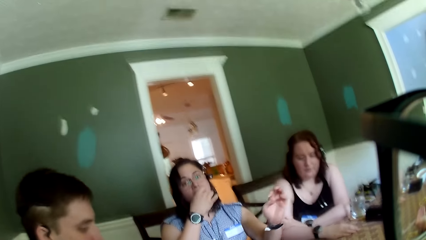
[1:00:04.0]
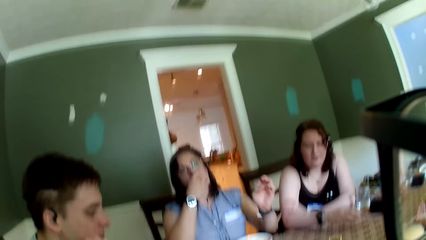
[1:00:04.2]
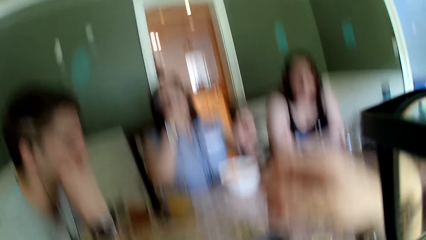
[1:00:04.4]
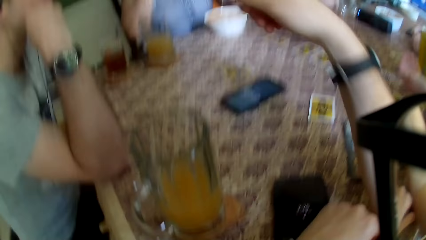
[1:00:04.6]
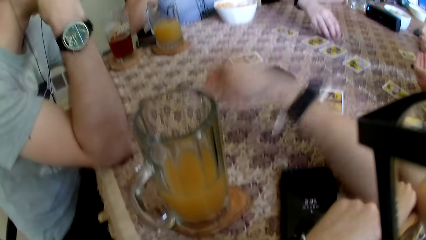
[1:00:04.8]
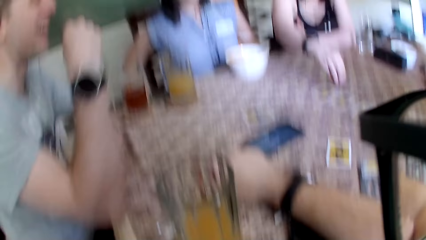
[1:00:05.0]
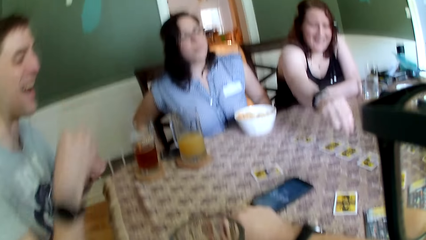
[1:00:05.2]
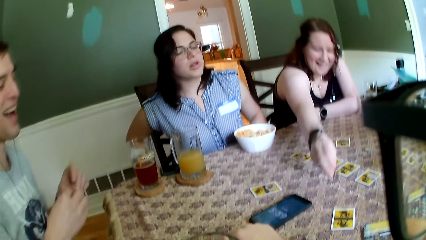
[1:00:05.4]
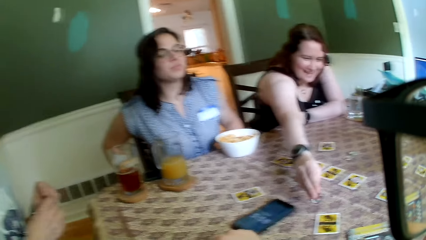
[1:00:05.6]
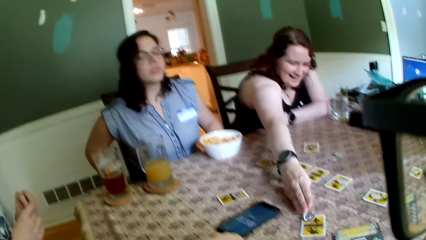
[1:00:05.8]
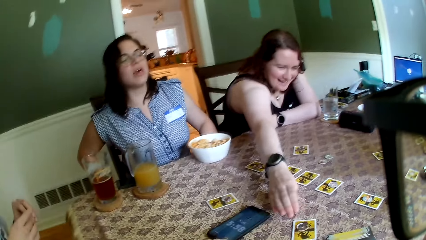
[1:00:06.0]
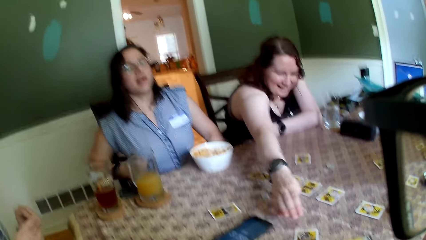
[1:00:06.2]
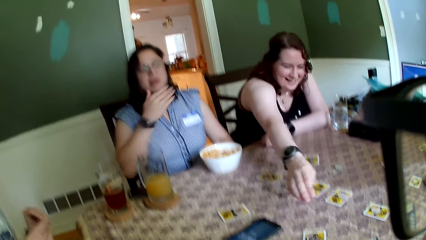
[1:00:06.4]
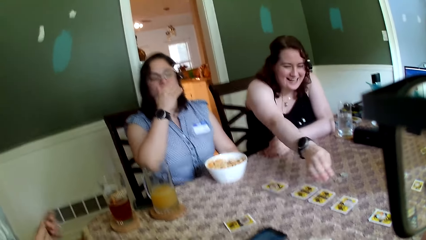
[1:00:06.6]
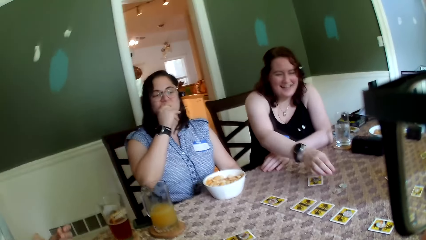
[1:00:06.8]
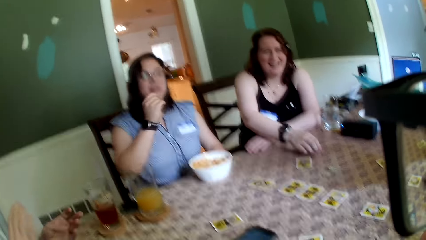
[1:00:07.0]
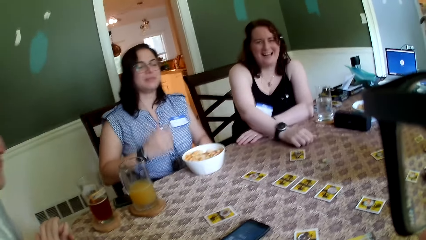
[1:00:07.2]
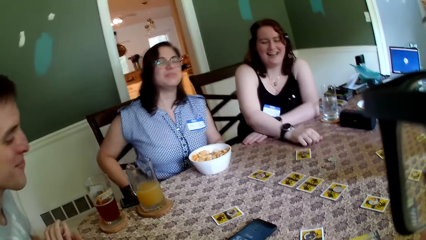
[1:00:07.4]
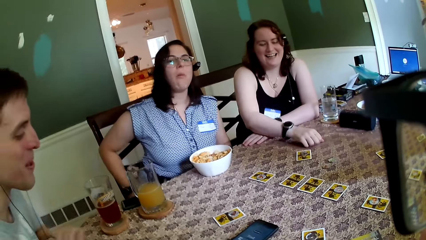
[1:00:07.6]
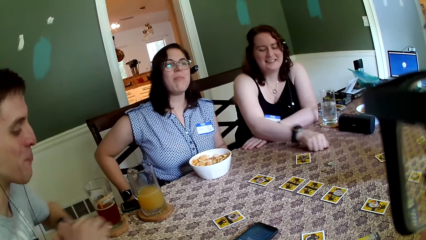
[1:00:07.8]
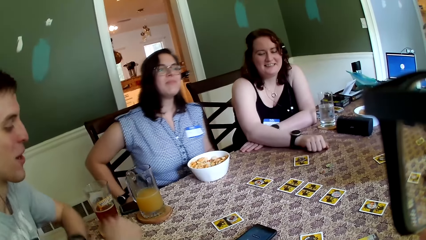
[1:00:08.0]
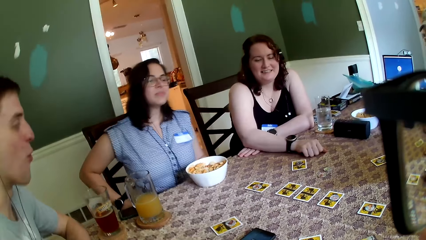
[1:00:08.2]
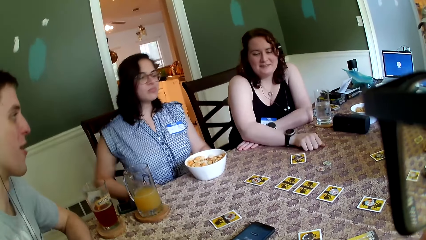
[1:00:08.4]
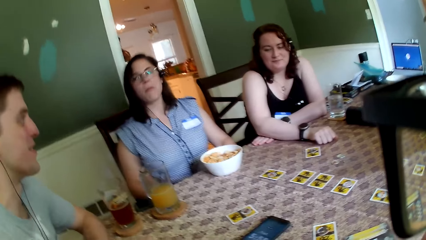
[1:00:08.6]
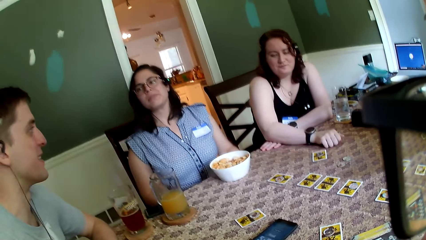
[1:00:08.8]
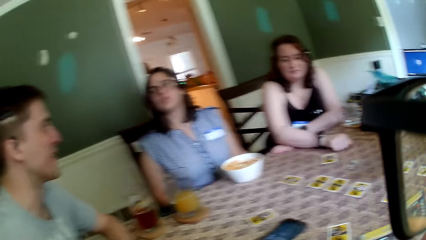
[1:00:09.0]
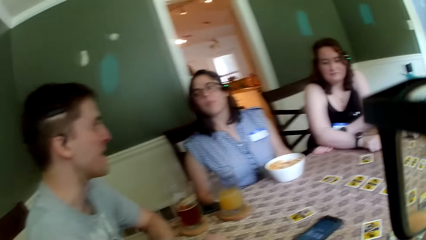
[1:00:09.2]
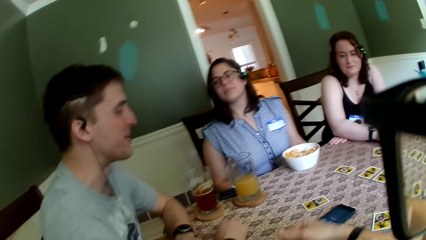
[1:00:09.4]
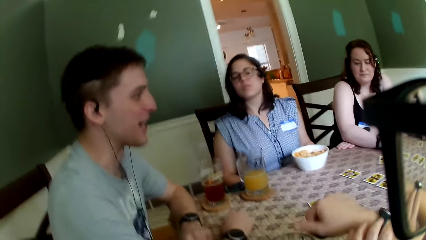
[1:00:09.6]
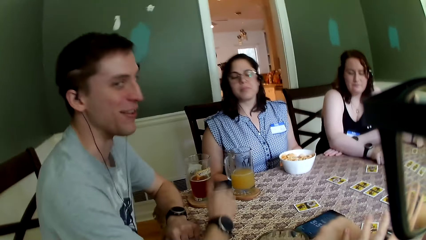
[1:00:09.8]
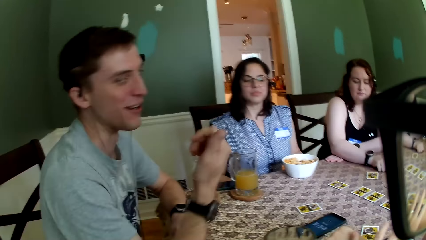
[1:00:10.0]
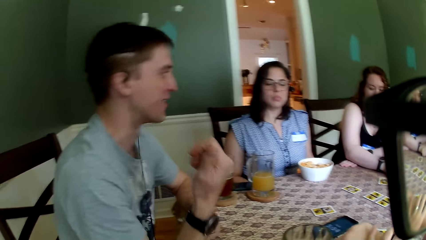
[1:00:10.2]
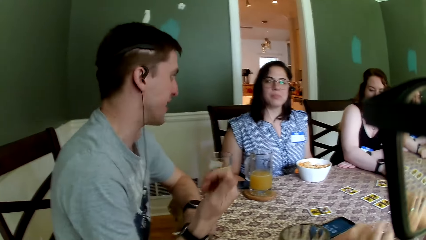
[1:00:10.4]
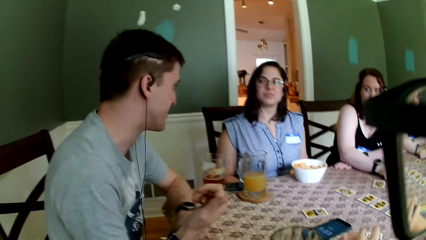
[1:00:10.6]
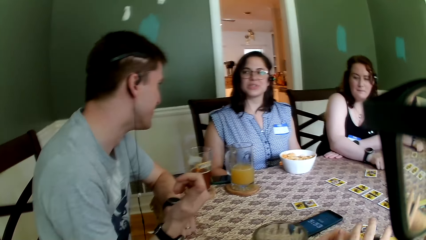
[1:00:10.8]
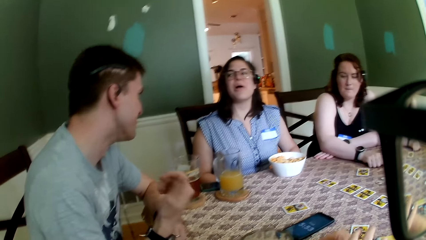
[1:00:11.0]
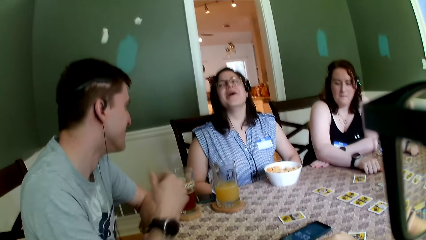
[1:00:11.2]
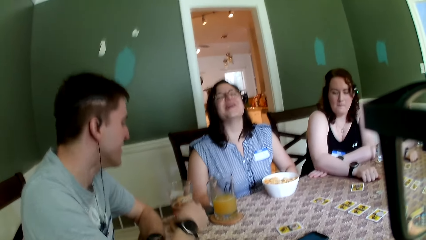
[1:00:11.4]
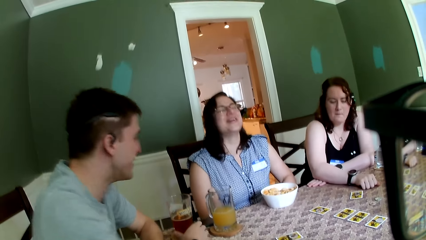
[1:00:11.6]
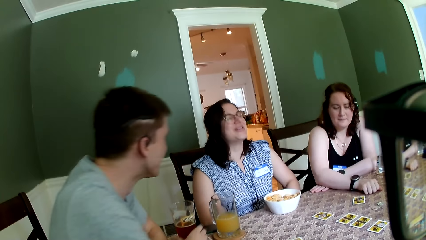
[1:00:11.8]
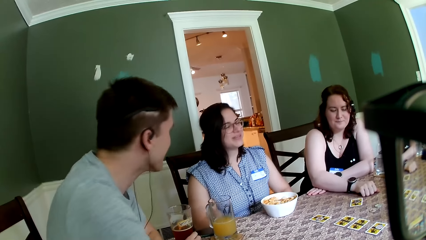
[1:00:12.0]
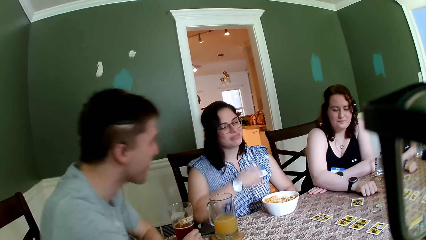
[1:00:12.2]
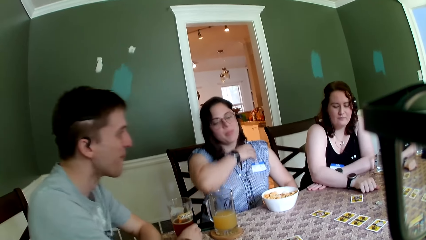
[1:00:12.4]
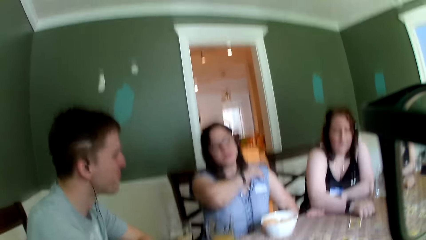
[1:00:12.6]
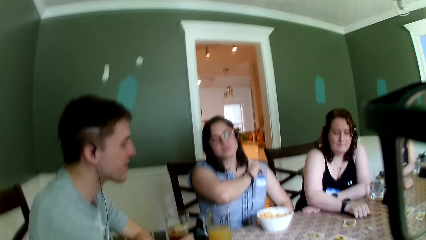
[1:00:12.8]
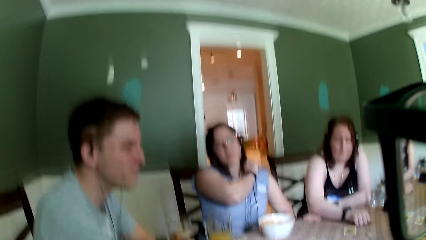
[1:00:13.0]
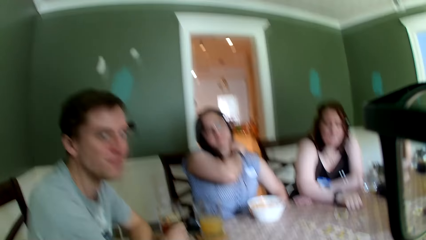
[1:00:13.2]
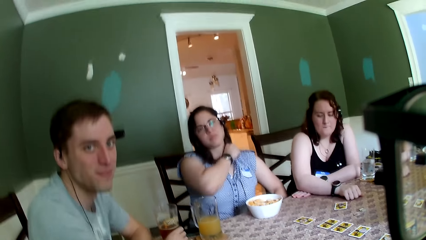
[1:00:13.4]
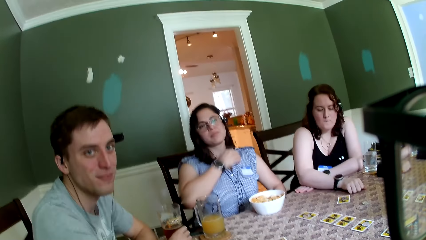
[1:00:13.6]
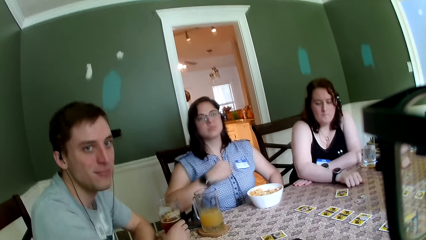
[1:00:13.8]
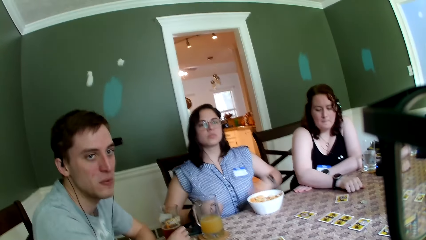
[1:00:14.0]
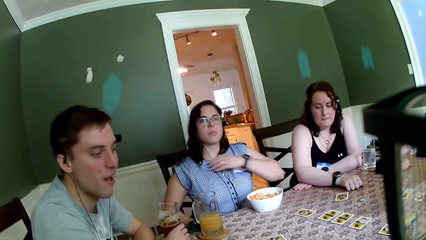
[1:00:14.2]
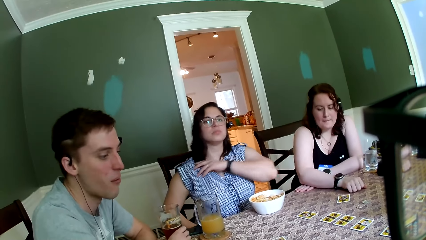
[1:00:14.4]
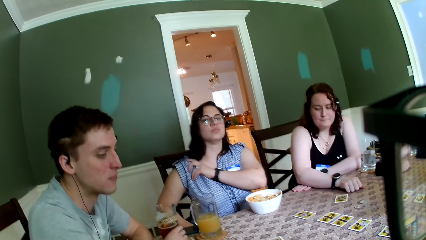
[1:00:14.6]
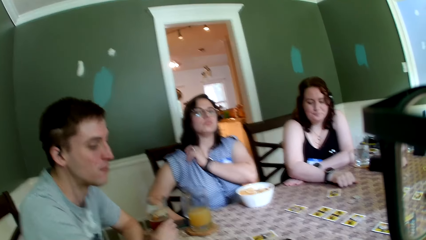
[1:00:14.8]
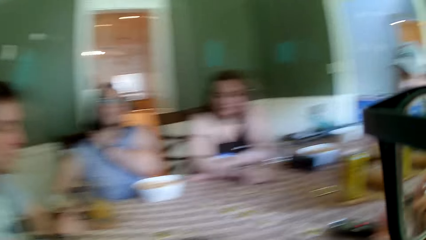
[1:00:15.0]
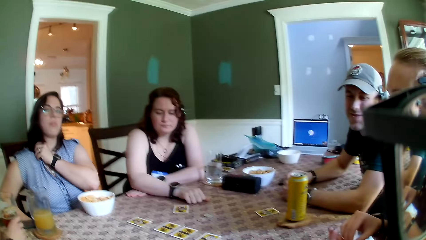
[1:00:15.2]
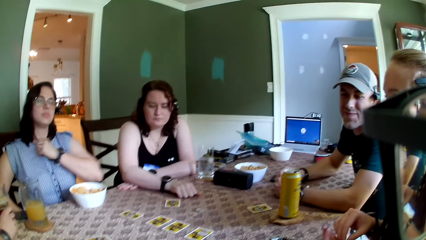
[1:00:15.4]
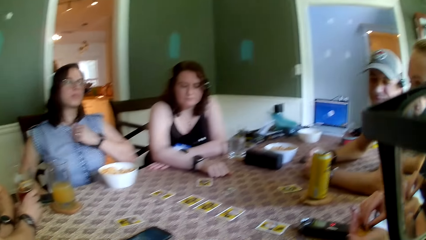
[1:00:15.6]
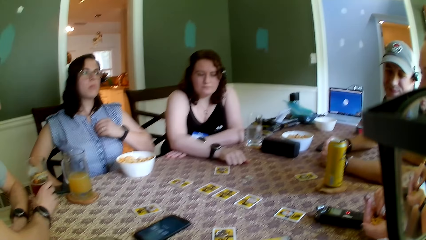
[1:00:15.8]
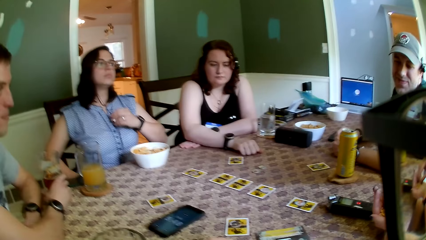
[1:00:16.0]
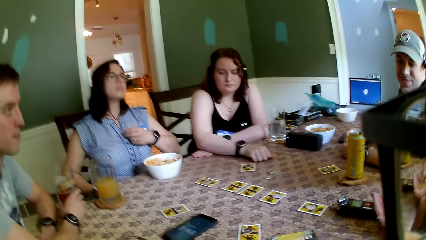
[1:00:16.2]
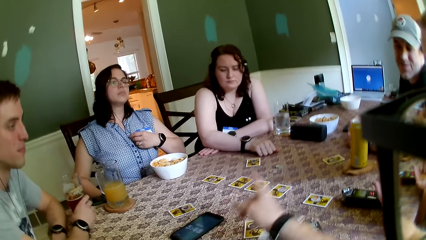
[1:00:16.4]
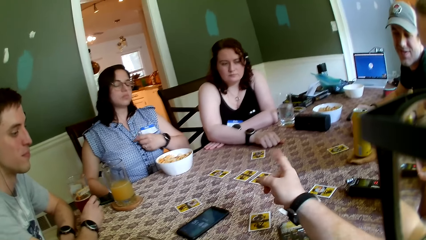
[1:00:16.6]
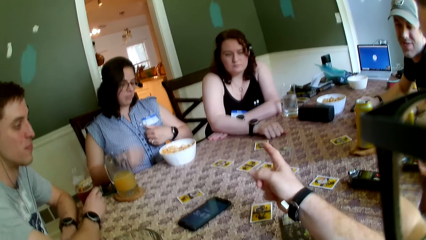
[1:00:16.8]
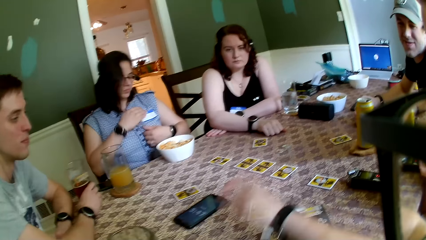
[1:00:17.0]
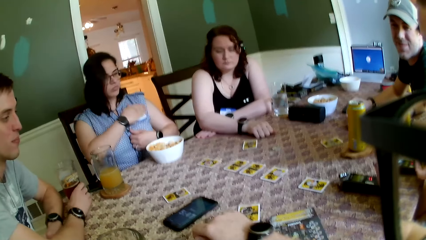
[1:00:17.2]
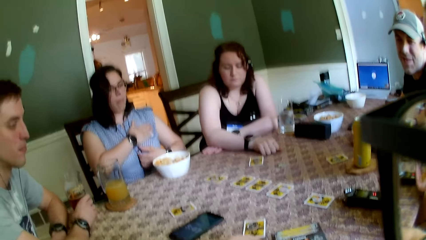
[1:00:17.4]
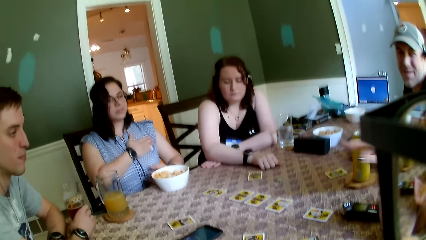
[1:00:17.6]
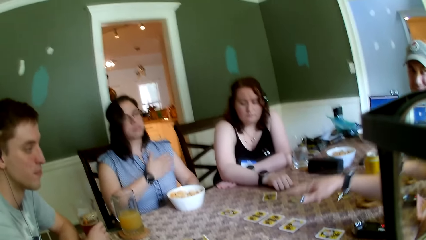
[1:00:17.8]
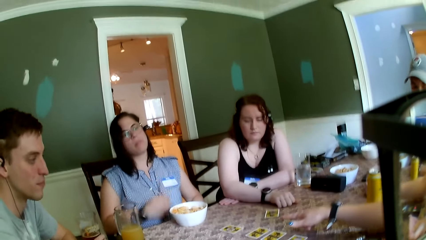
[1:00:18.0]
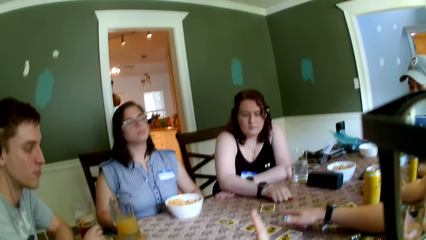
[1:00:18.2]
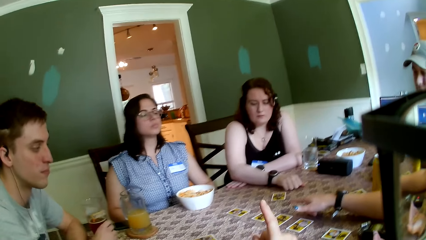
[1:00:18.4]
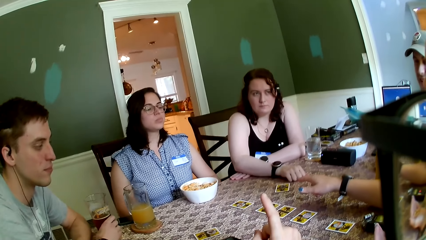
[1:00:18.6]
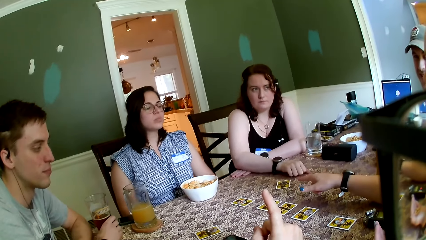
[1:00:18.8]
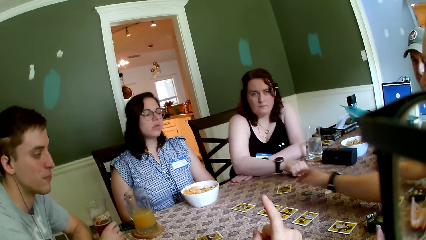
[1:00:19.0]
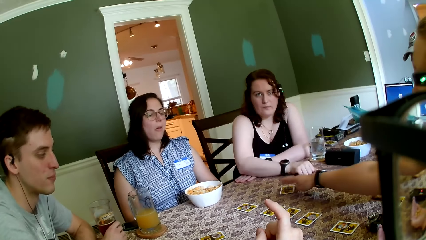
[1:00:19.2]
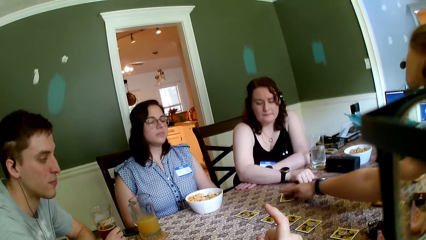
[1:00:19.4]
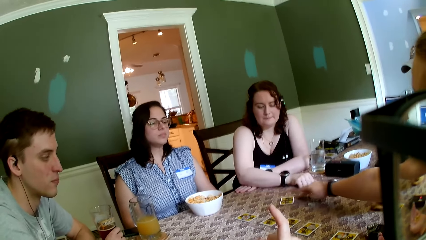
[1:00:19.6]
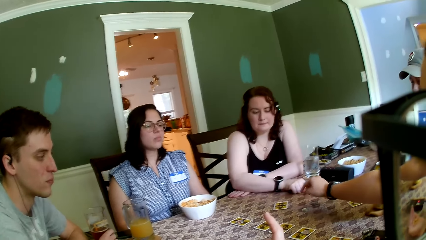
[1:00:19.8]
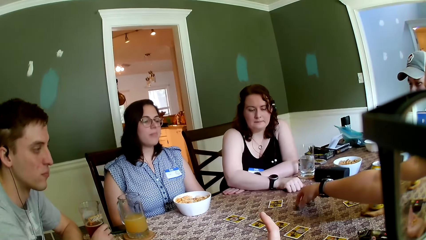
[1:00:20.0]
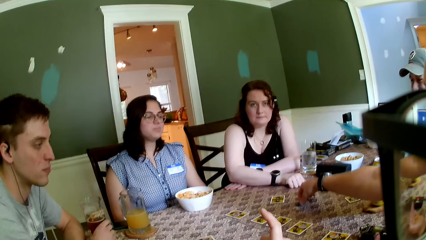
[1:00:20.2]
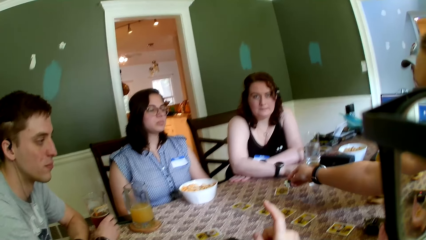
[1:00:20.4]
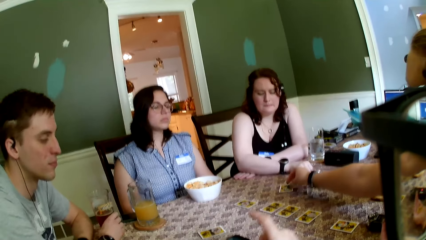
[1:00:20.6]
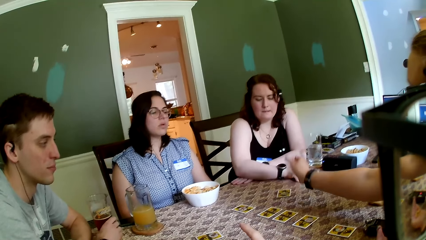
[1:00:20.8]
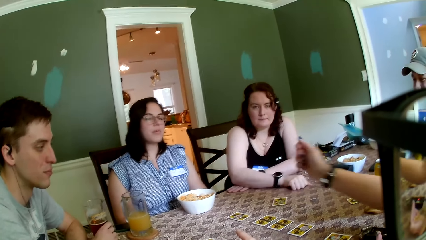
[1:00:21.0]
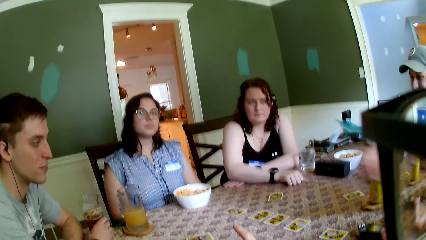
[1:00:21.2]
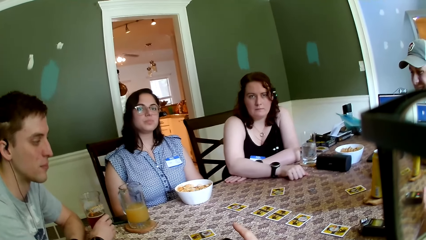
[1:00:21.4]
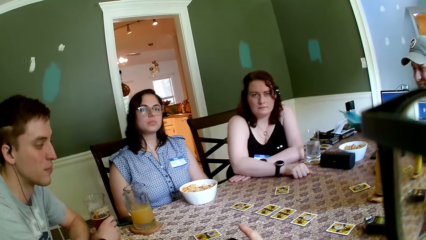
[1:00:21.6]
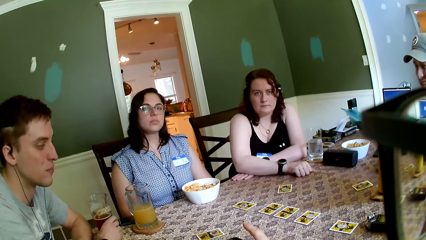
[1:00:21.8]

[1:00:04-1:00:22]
A woman eats the snack in her right hand. Another woman puts the token on a card in front of the camera wearer. A man holds a cup of beer on the table with his right hand. The first woman adjusts her cloth with her hands. A third woman moves the token on the card on the table with her right hand.
